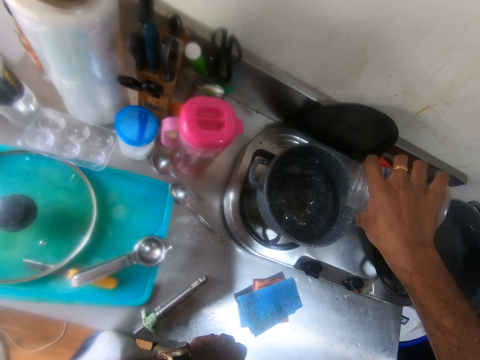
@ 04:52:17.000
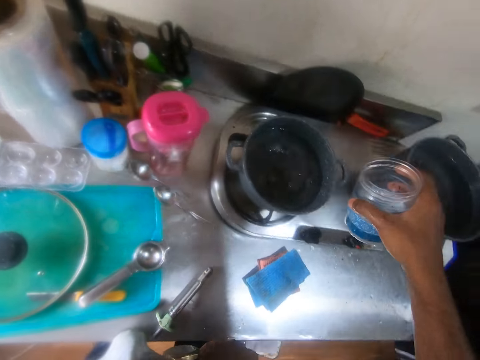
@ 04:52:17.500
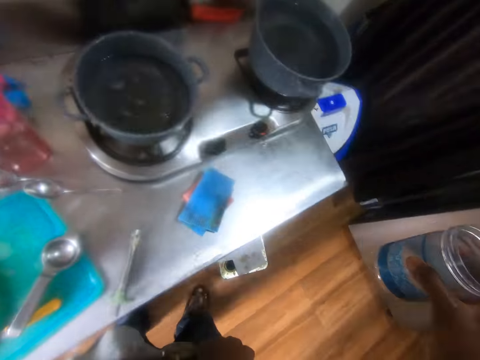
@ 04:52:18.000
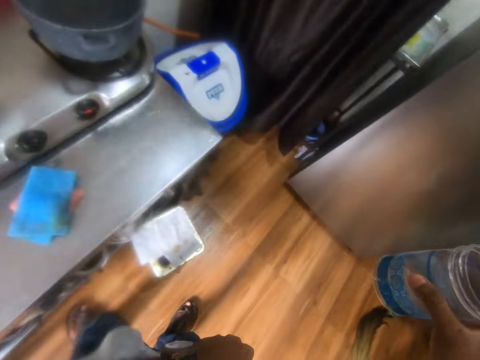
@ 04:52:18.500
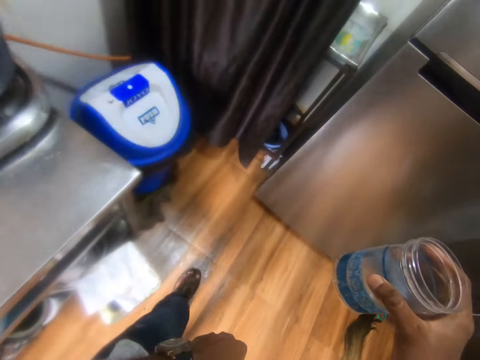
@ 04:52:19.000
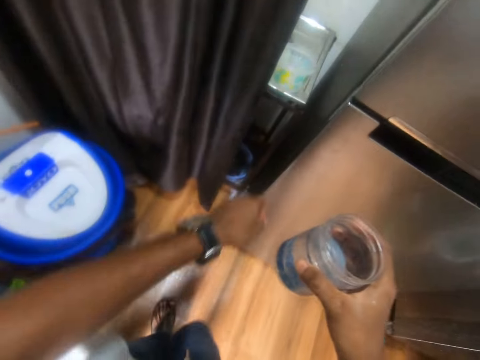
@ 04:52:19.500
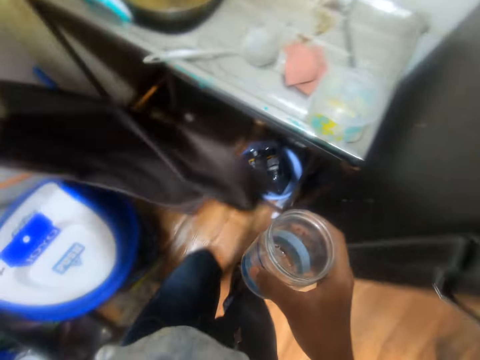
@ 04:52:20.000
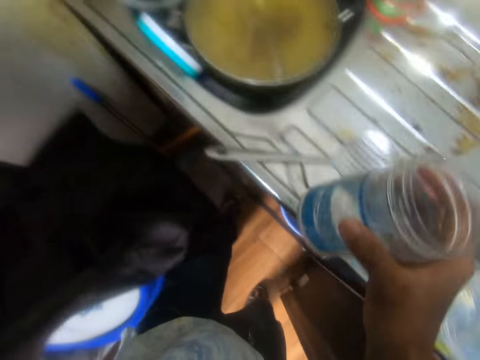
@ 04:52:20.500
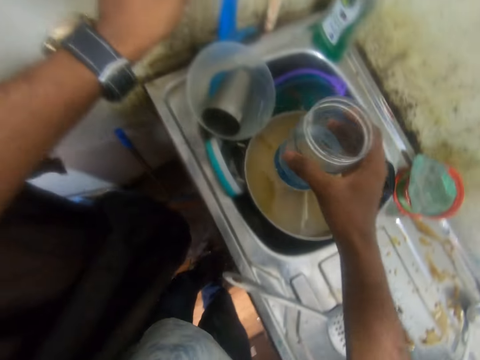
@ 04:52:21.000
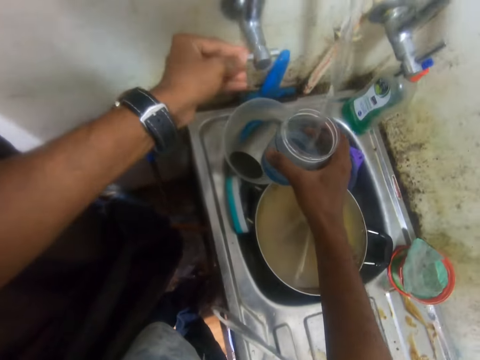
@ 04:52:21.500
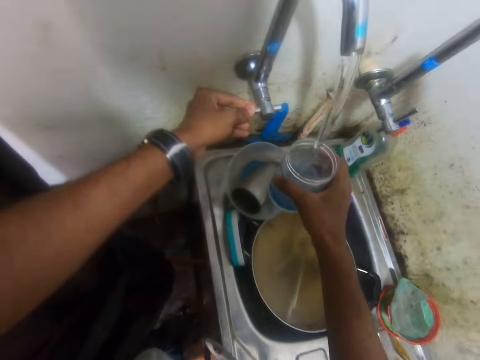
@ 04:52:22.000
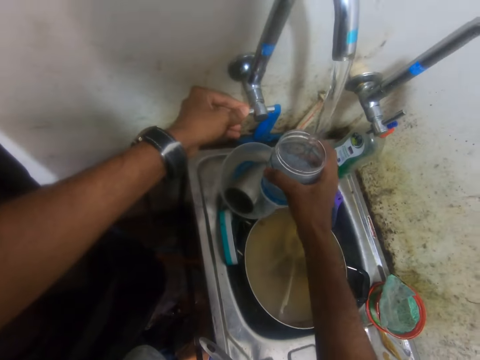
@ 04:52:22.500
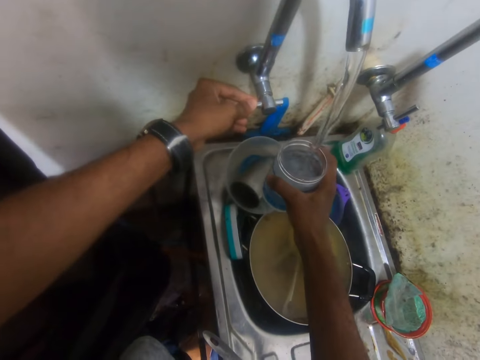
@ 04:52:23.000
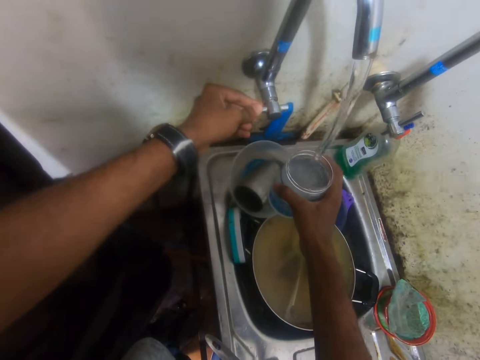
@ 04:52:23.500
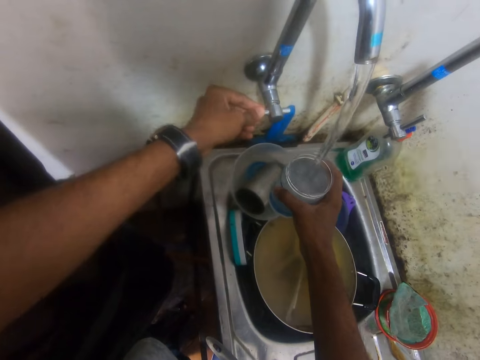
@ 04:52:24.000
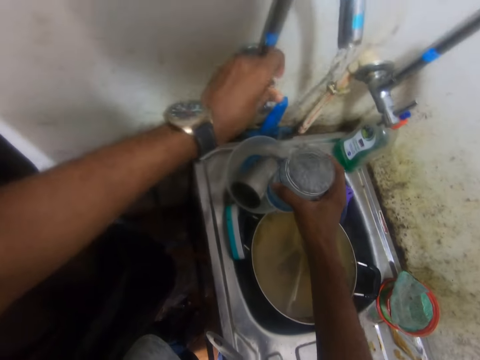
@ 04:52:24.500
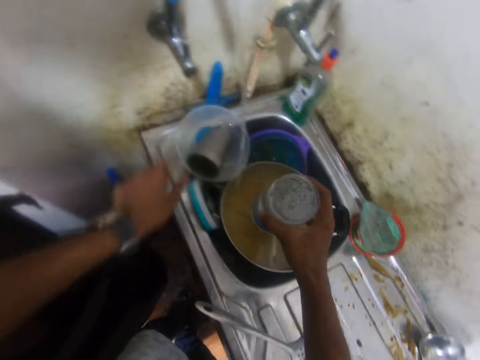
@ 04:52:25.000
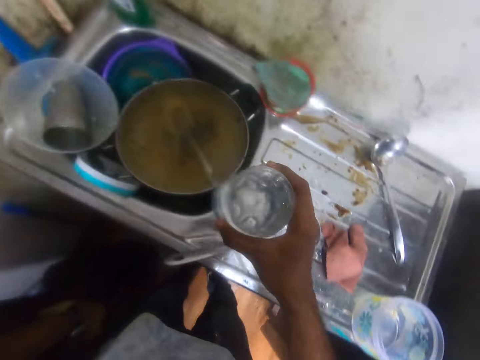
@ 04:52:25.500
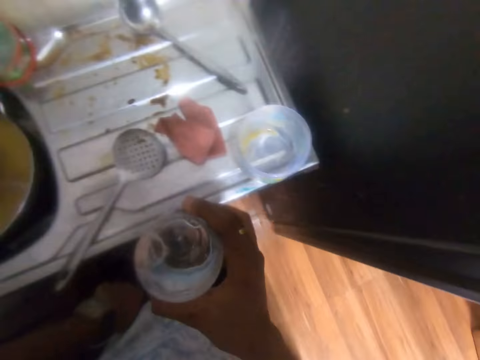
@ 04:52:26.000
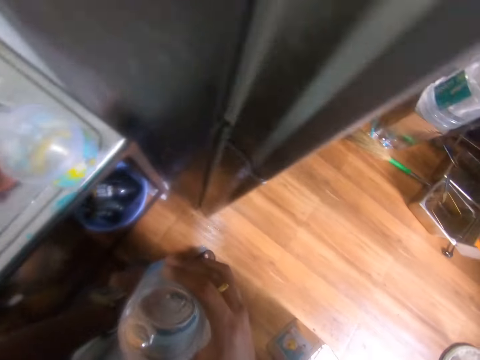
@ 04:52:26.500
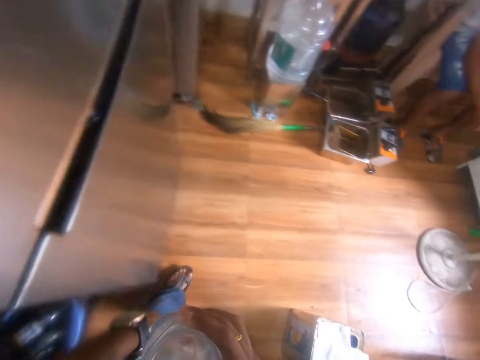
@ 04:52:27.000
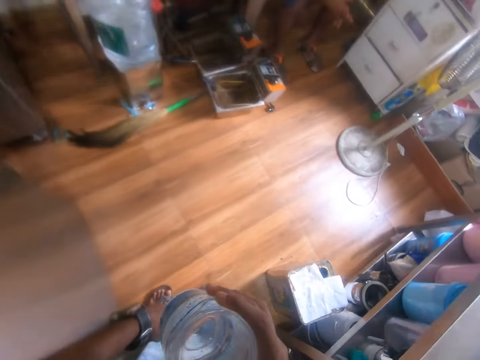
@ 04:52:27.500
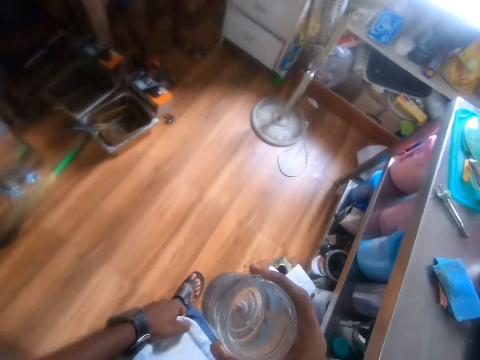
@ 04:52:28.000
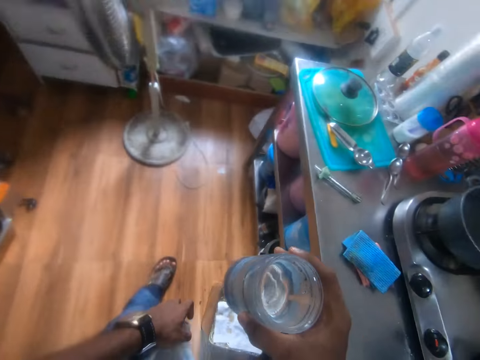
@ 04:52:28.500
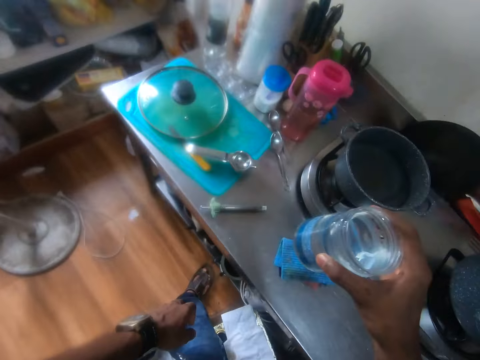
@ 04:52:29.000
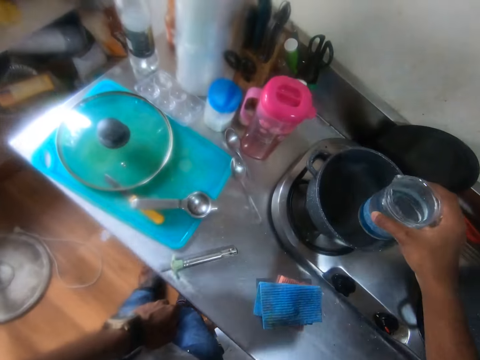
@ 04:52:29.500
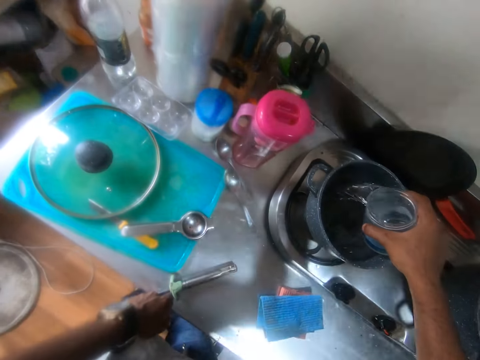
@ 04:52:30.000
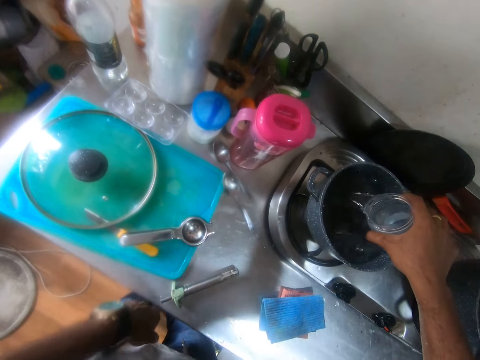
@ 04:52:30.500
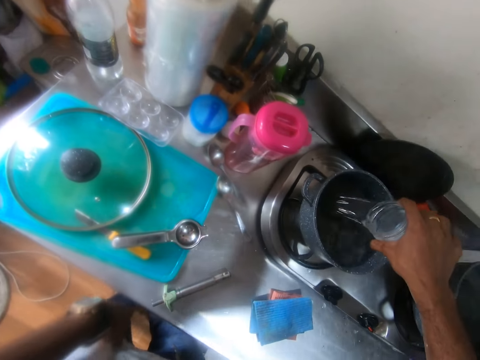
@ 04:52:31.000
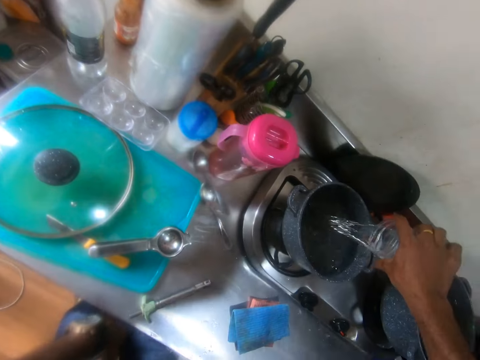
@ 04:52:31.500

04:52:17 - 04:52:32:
The camera wearer looks around and walks around. He moves the curtain with his right hand. He puts on the tap with his right hand. He fetches water from the tap with the cup in his right hand. He puts off the tap with his right hand. He looks around, walks around and looks around. He pours the water in the cup in his right hand in the pot on the gas cooker on the table.

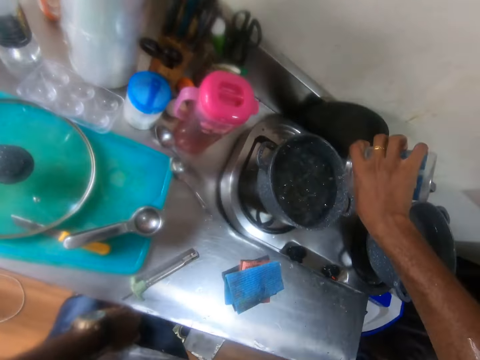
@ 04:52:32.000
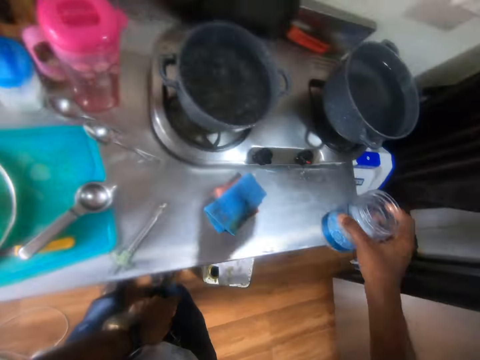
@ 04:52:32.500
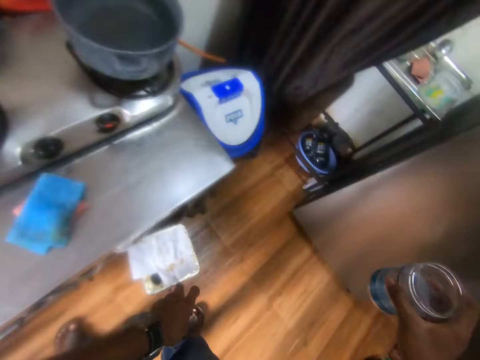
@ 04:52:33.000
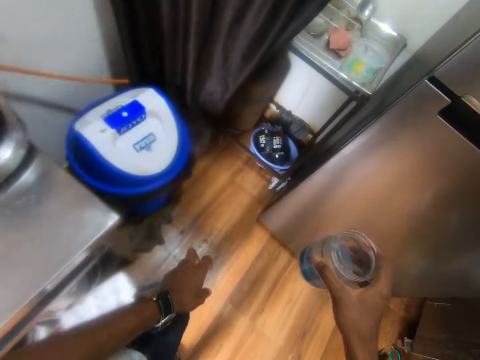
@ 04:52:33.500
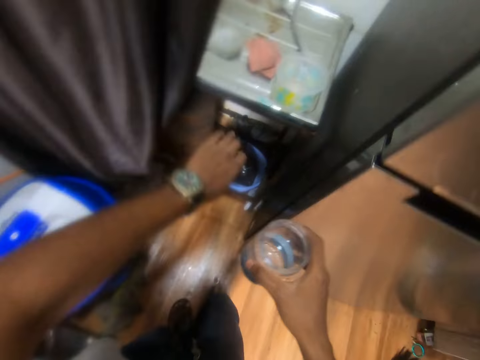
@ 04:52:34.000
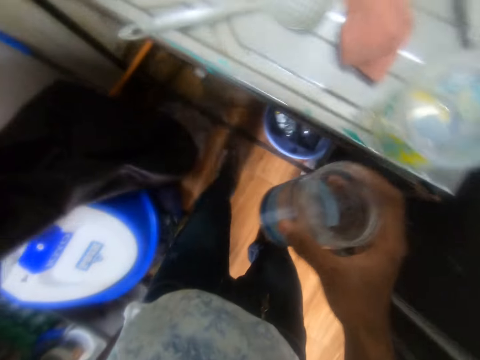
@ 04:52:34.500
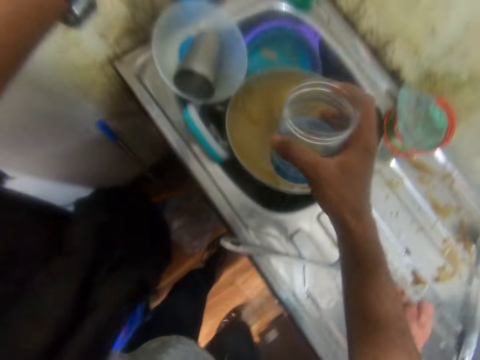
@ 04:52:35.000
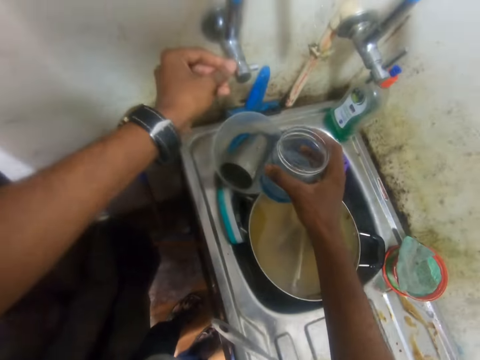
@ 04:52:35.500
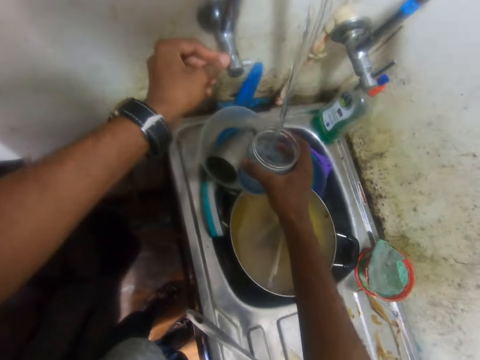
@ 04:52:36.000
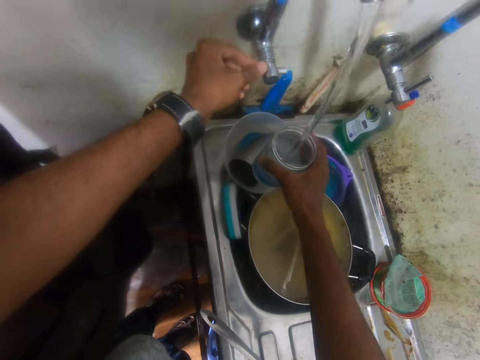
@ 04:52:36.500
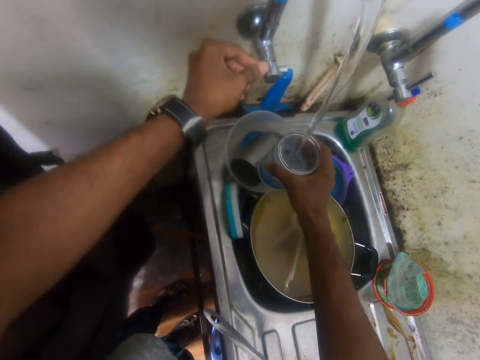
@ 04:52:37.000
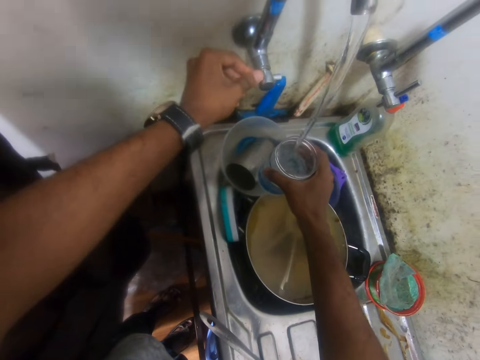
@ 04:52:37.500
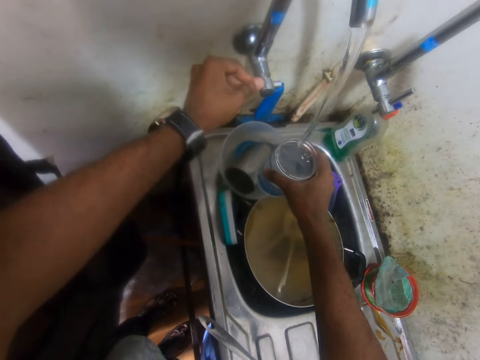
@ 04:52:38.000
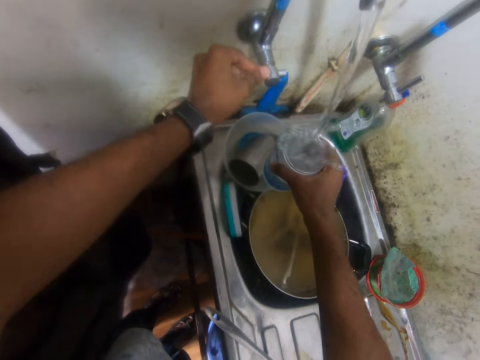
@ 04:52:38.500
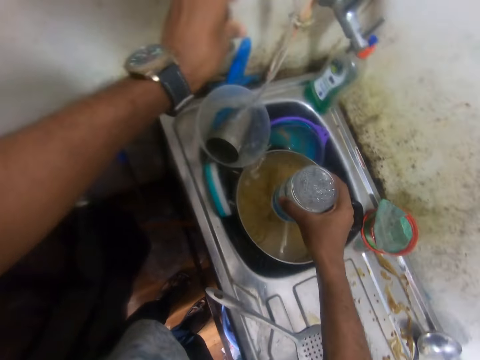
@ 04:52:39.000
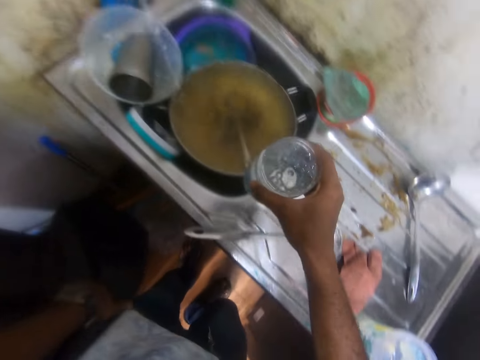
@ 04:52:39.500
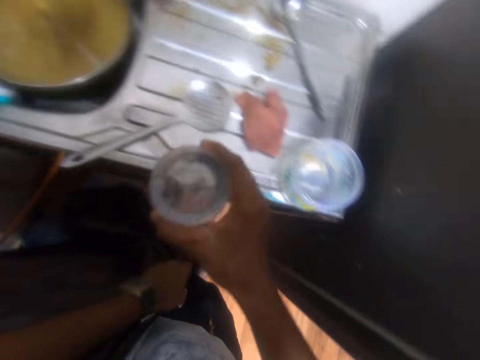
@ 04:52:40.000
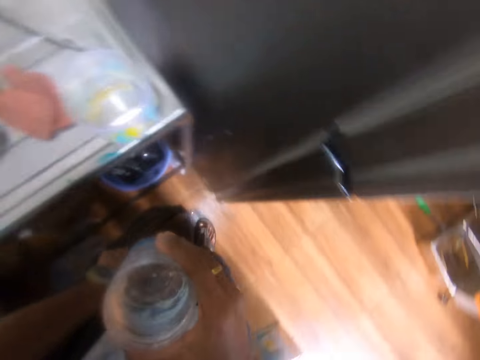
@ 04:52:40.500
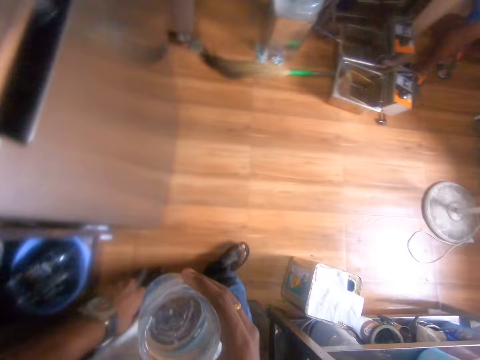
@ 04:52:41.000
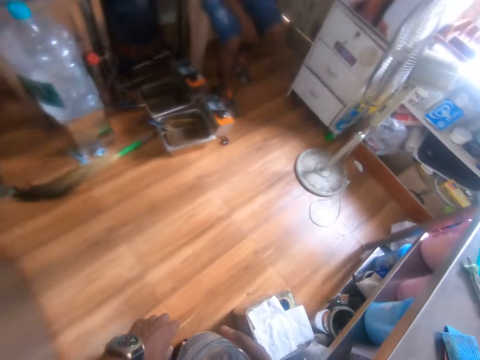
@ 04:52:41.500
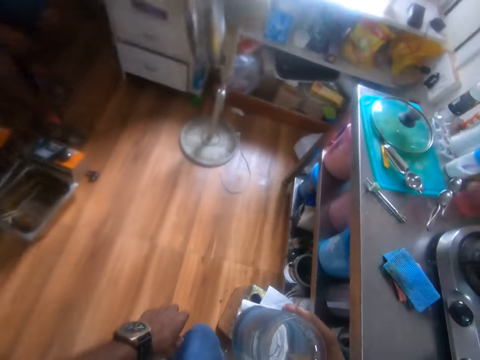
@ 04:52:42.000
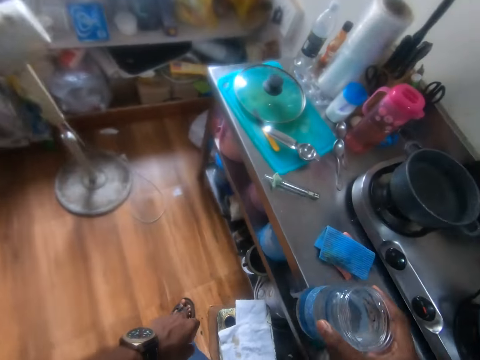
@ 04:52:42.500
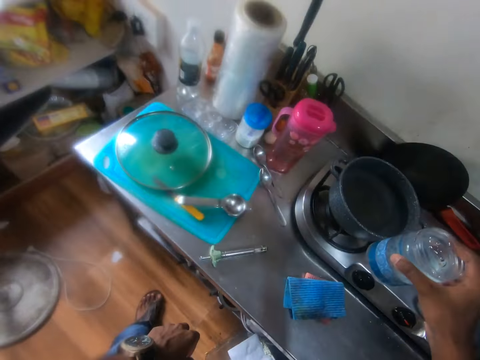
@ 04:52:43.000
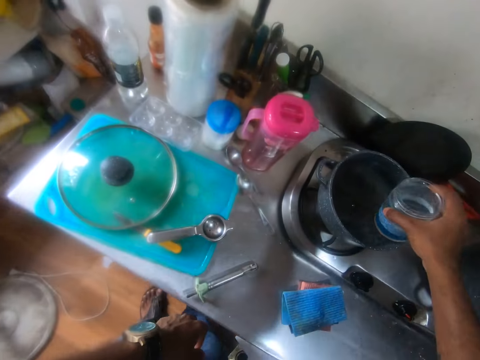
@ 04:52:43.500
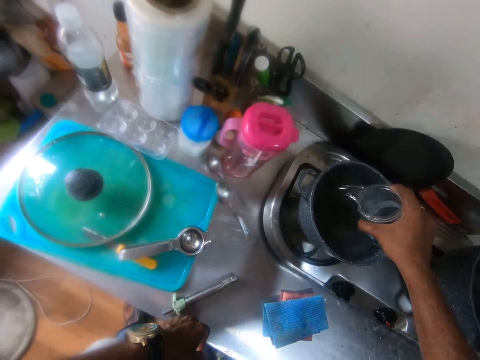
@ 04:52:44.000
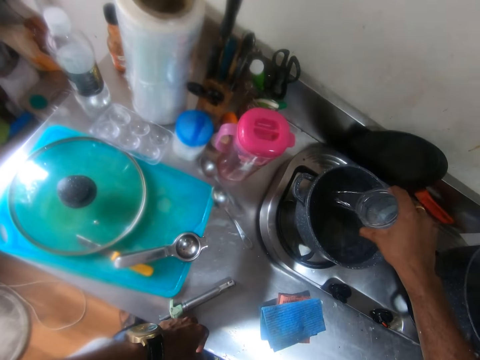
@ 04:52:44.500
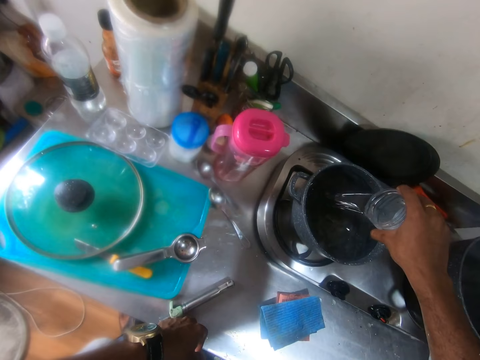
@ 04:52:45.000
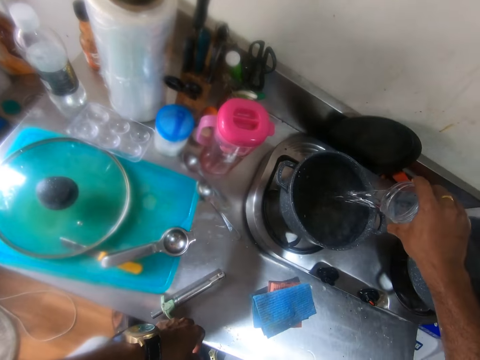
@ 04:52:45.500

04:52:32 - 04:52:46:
The camera wearer looks around. He pushes the kitchen curtain with the left hand. He puts on the tap with his right hand. He fetches water from the tap with the cup in his right hand. He puts off the tap with his right hand. He looks around. He walks around. He pours the water in the cup in his right hand in the pot on the gas cooker on the table.
